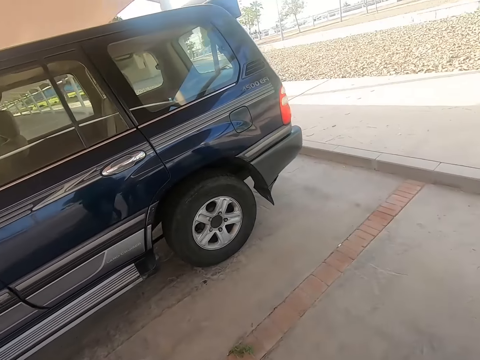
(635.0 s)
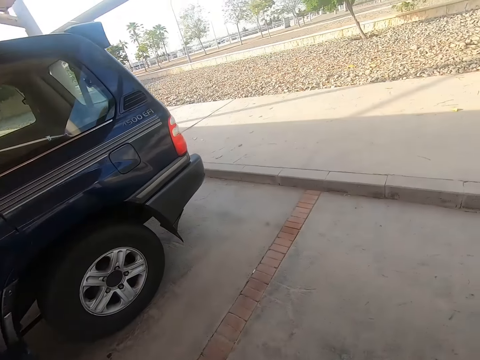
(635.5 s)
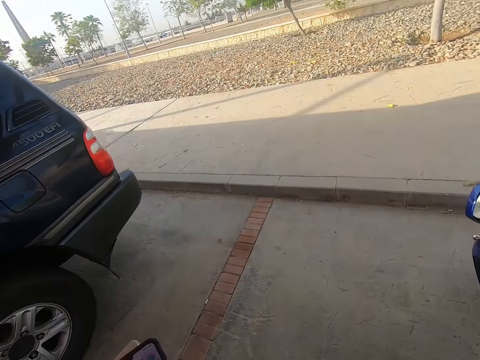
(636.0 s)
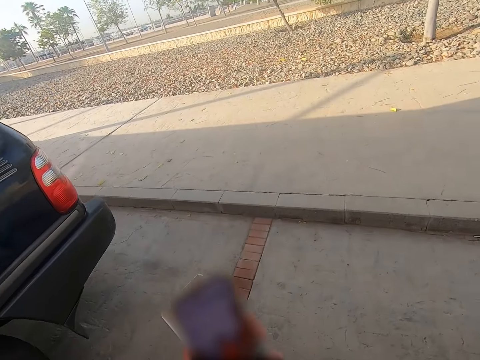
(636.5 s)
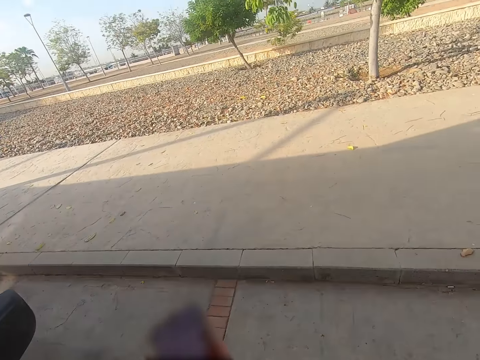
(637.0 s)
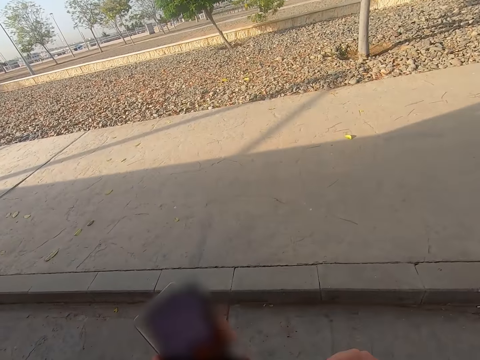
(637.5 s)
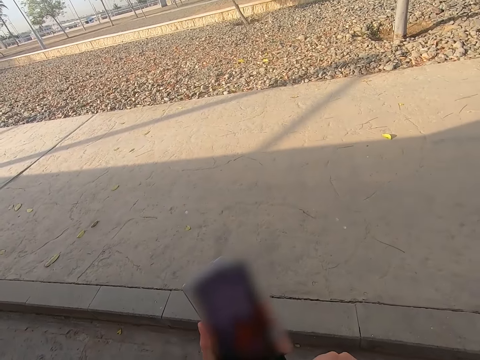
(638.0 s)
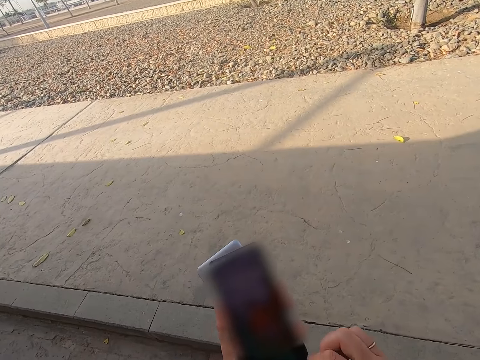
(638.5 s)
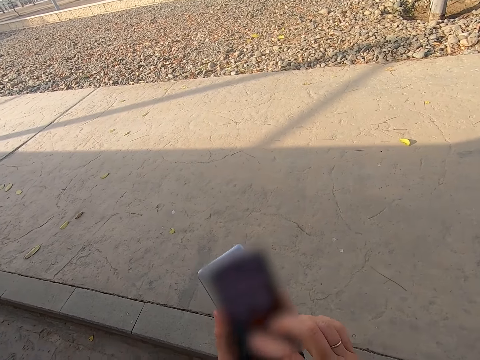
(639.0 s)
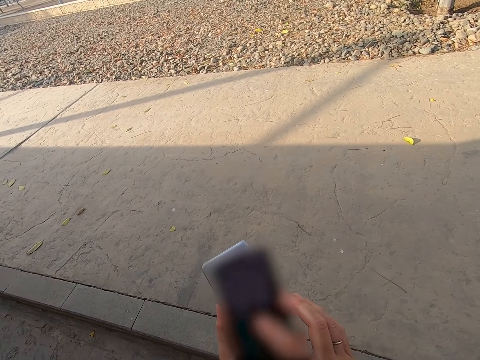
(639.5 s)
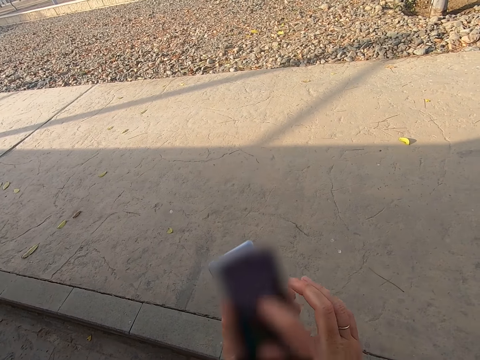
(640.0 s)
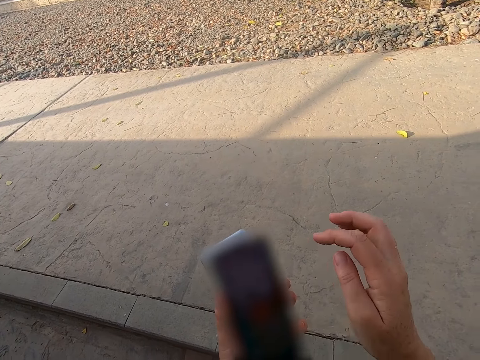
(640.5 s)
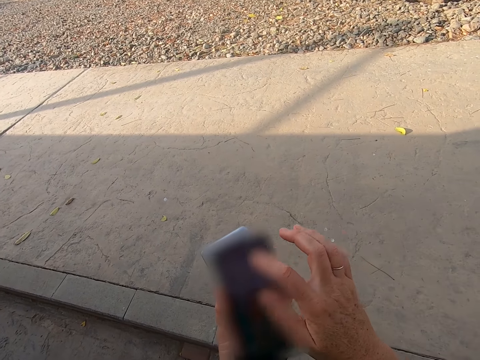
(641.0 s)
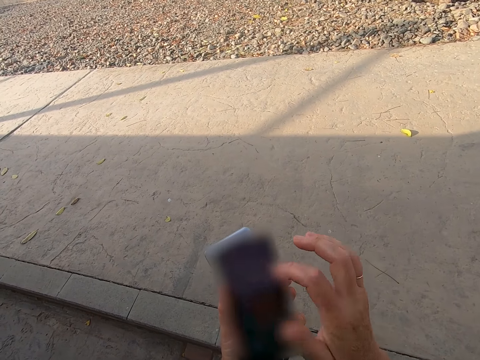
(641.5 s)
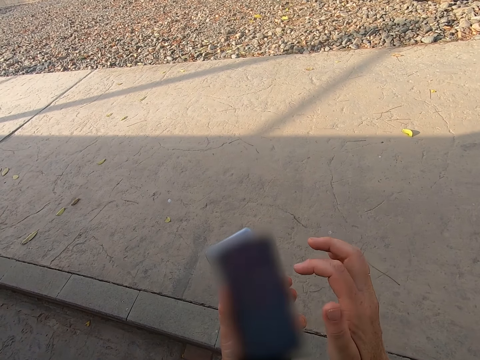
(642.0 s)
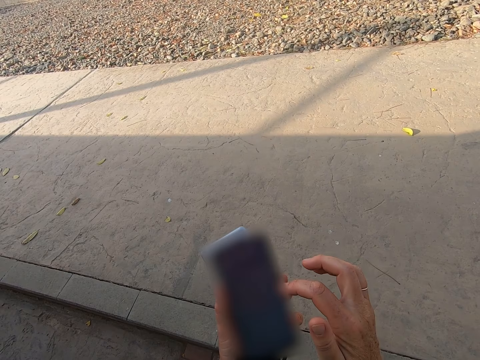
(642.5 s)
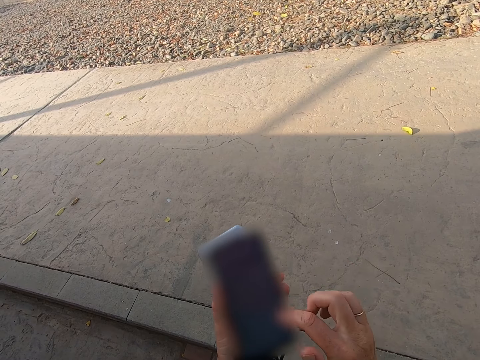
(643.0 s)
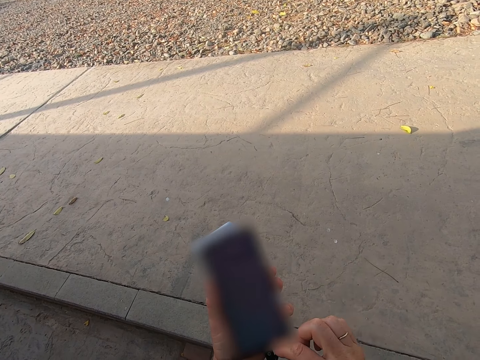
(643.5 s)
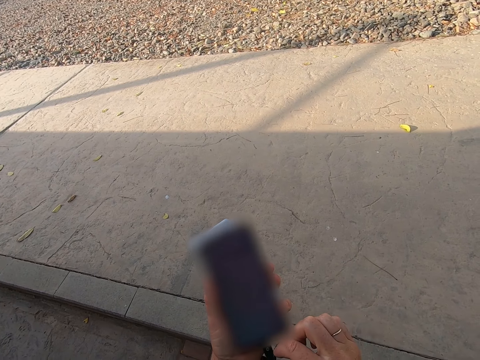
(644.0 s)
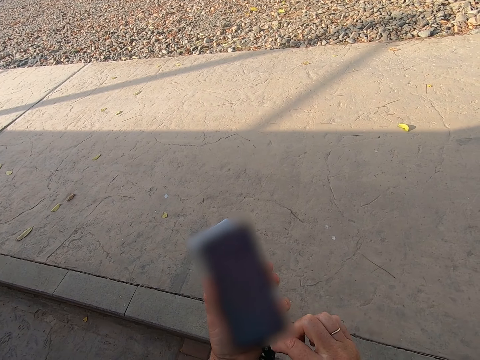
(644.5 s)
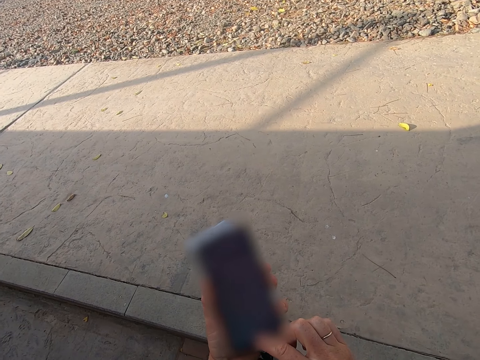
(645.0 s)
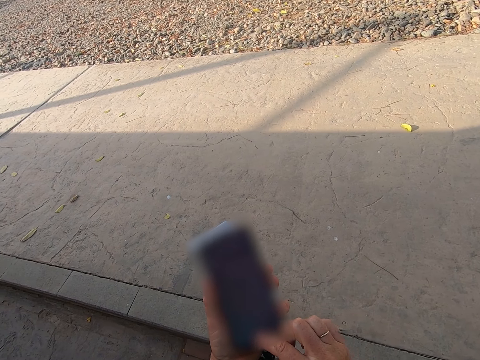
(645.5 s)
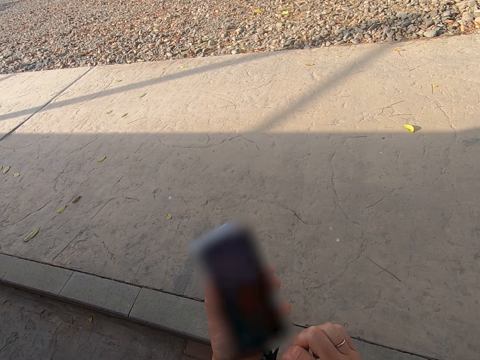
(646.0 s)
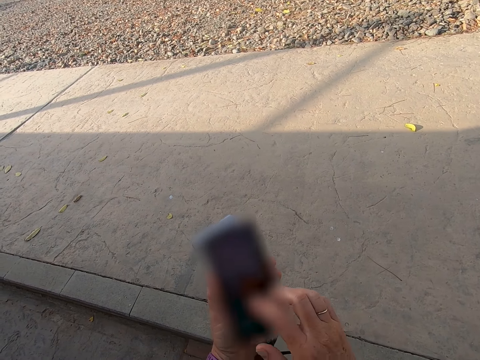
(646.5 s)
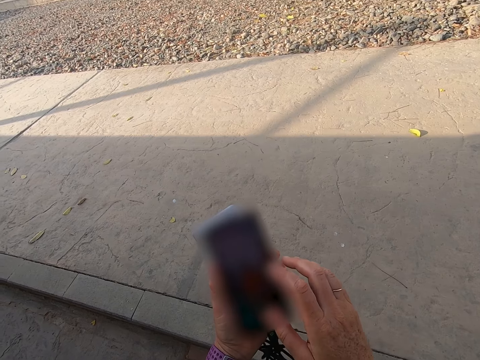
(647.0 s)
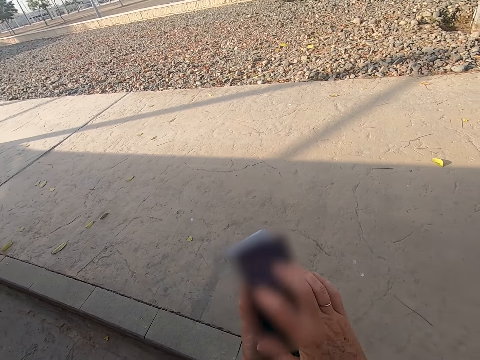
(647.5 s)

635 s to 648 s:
The camera wearer walks around the road. They scroll the phone. They touch the phone.

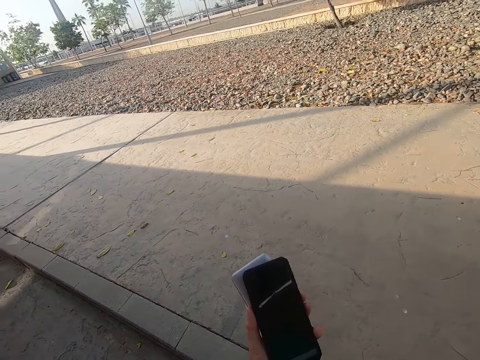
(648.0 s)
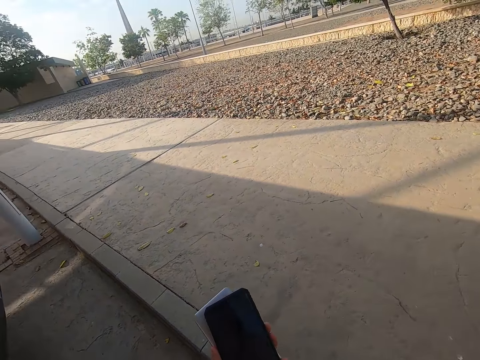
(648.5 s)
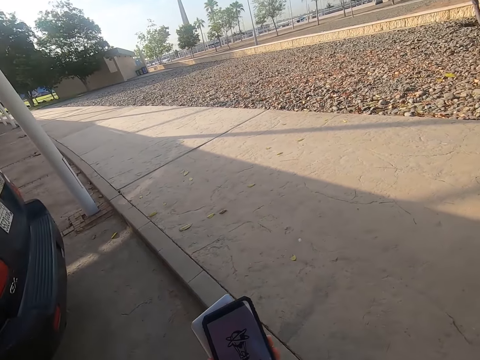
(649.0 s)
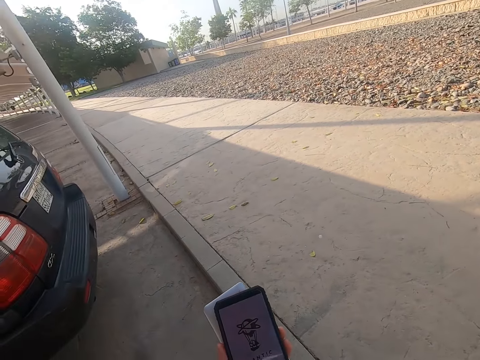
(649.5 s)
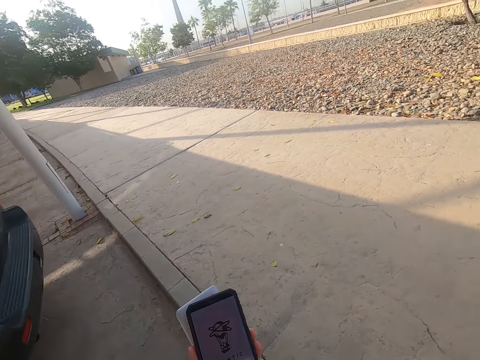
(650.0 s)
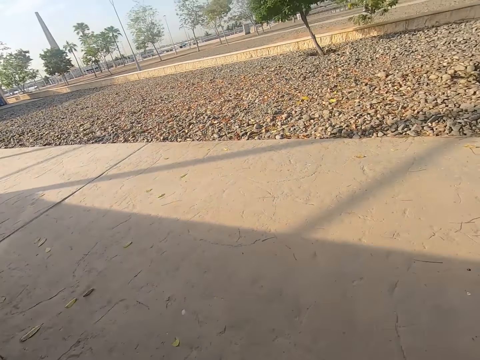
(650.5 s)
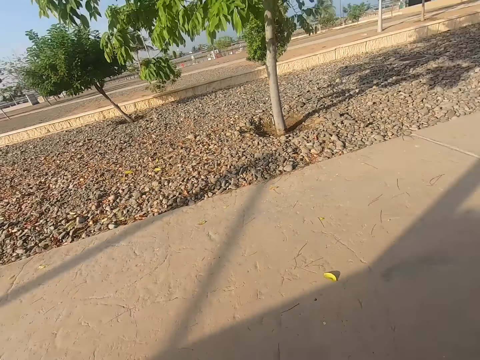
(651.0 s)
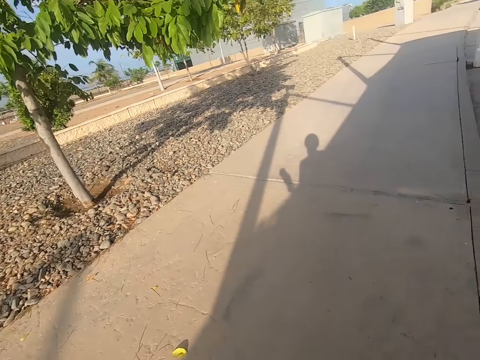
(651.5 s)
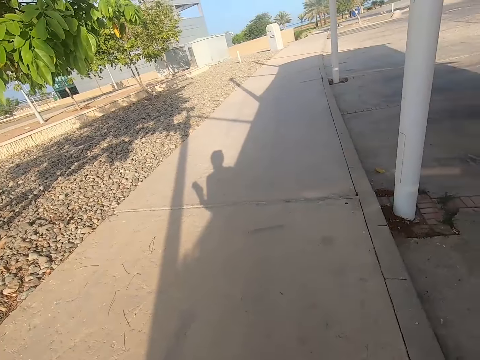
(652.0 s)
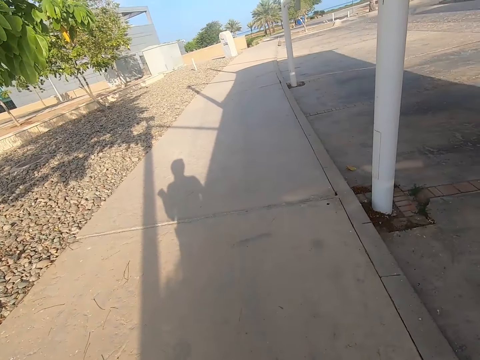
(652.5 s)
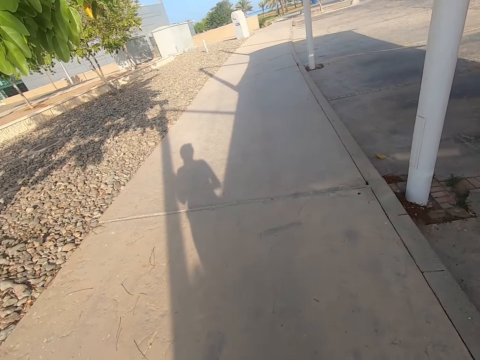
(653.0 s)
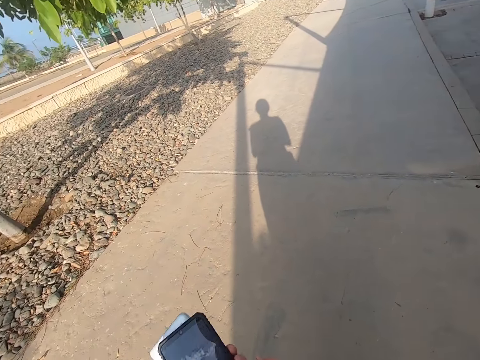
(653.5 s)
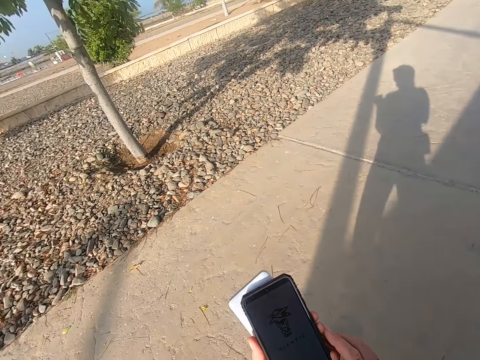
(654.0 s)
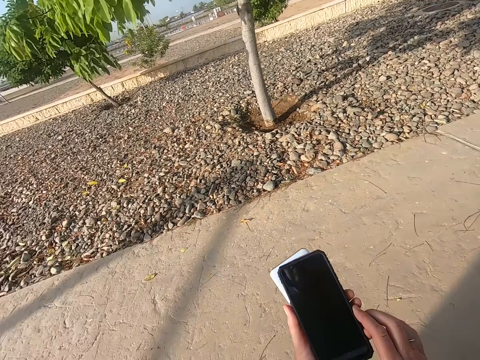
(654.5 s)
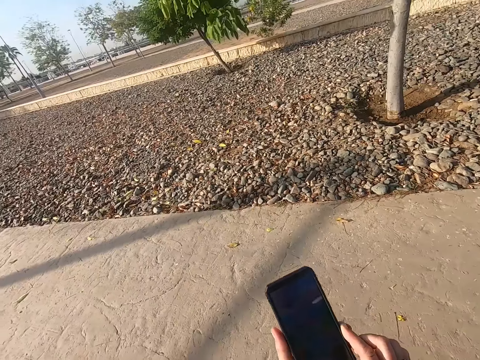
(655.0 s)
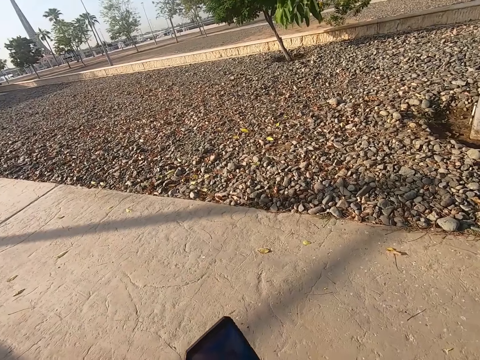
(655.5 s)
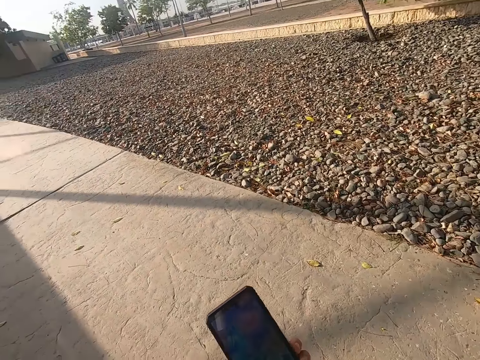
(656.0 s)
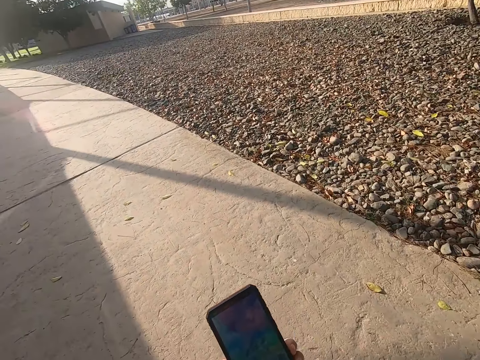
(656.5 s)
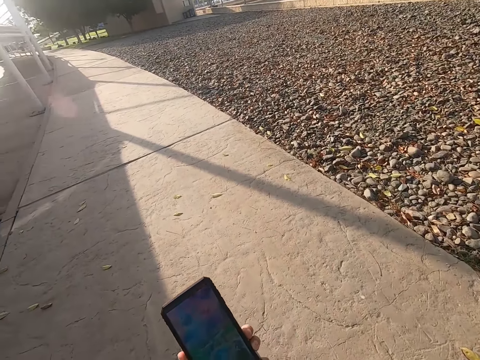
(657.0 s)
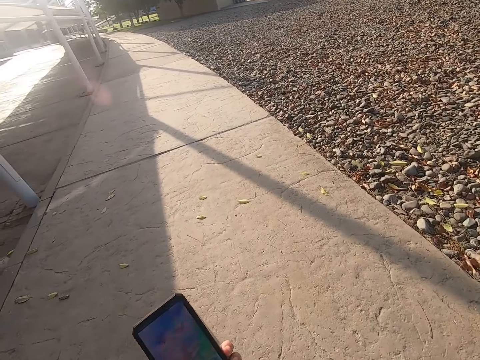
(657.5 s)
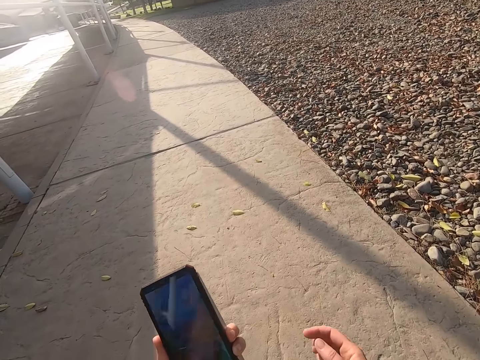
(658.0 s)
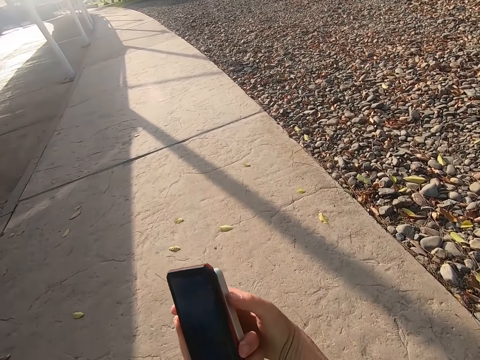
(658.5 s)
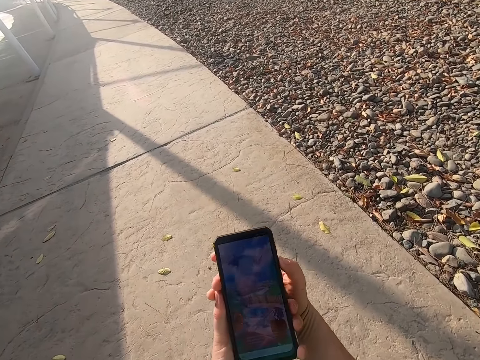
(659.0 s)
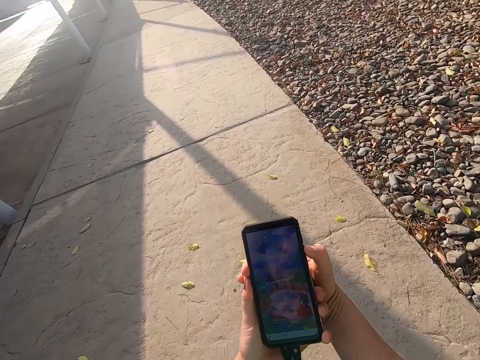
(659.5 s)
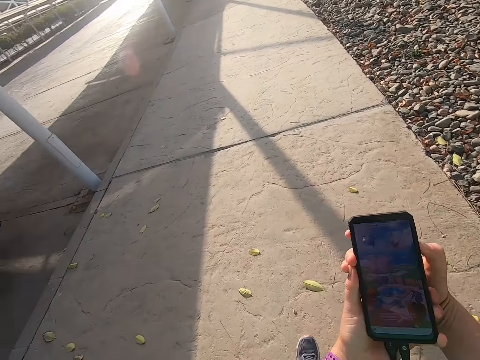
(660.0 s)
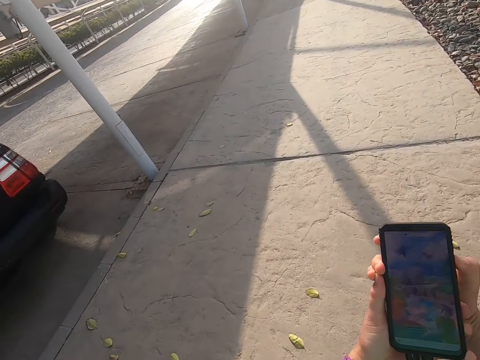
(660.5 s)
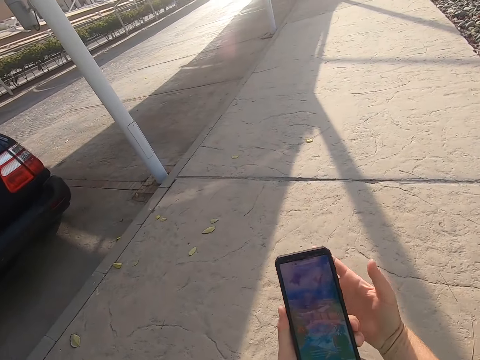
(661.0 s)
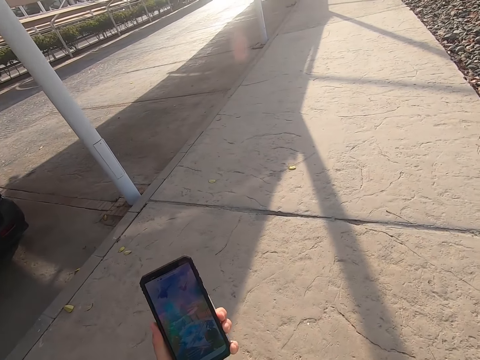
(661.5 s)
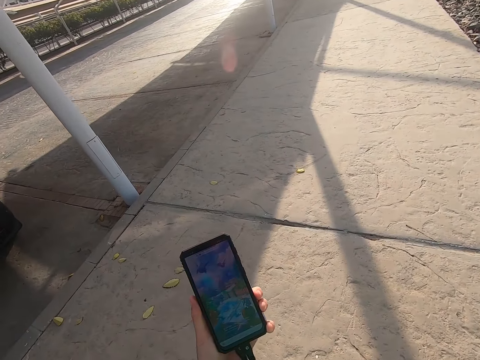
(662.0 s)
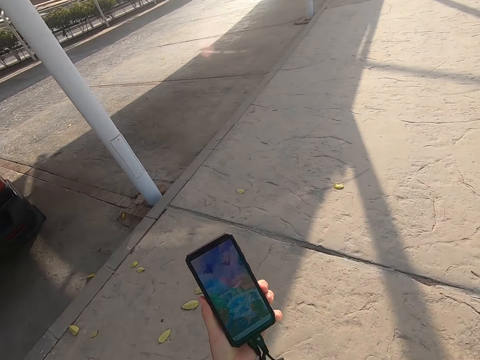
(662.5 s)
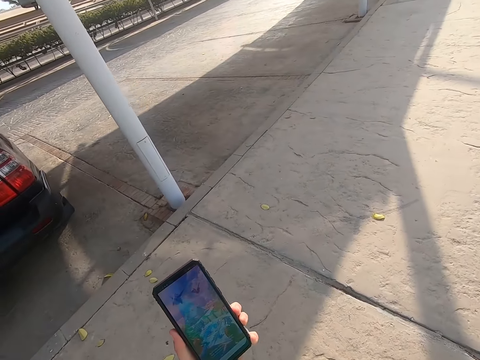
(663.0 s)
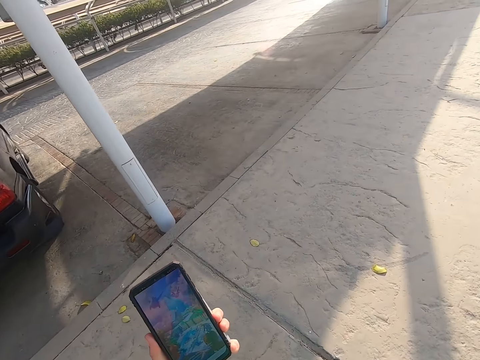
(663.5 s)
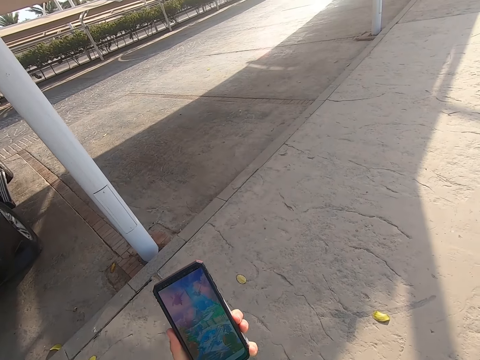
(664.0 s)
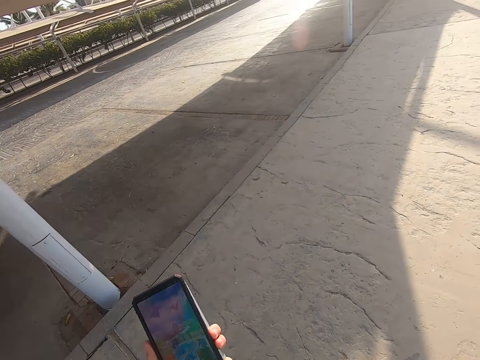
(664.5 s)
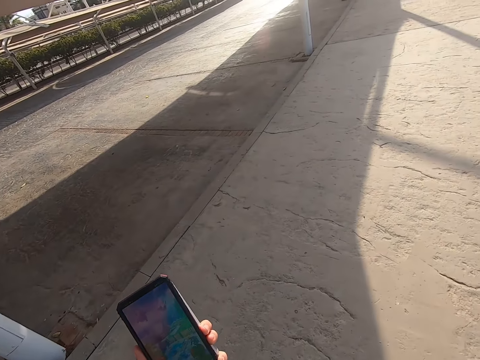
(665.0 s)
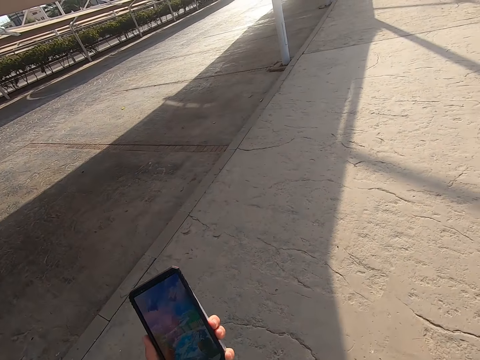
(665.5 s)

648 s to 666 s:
The camera wearer looks around the road. They walk. They scroll the phone. They hold the phone. They look at the phone. They walk.
